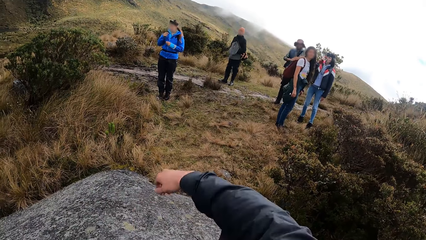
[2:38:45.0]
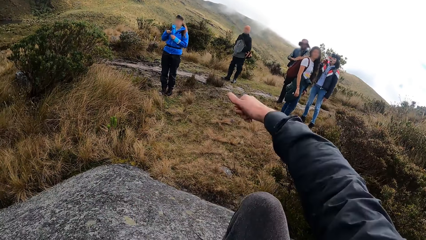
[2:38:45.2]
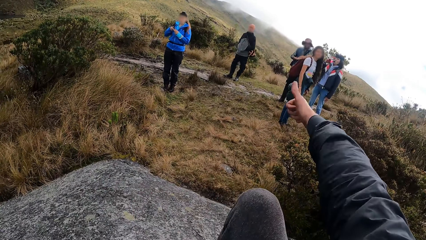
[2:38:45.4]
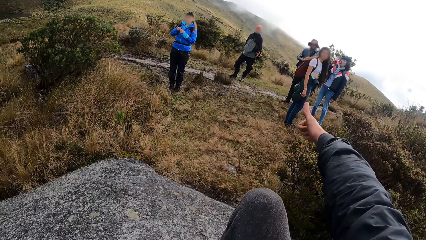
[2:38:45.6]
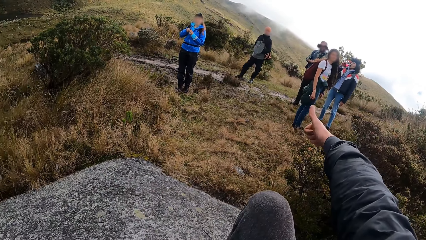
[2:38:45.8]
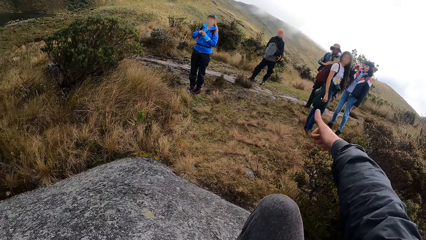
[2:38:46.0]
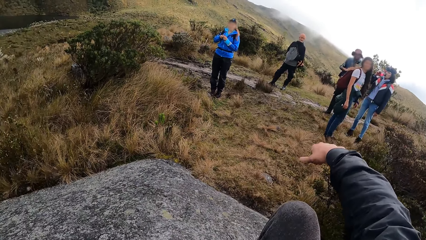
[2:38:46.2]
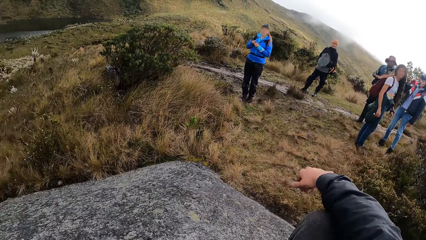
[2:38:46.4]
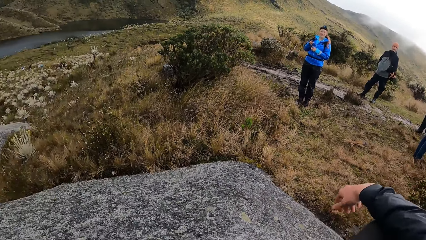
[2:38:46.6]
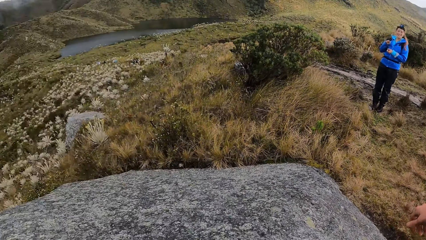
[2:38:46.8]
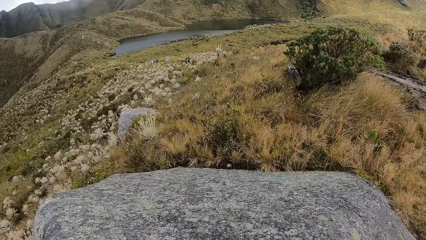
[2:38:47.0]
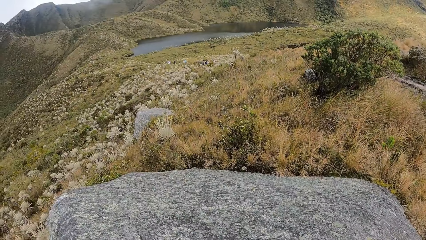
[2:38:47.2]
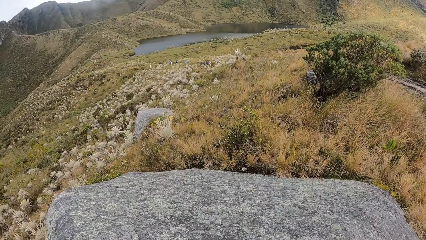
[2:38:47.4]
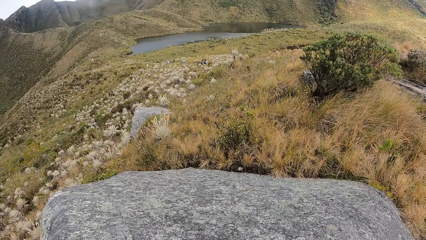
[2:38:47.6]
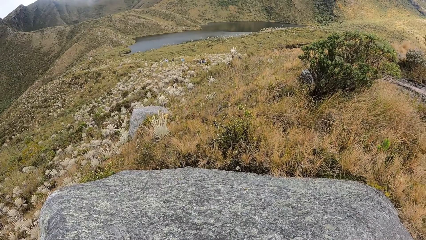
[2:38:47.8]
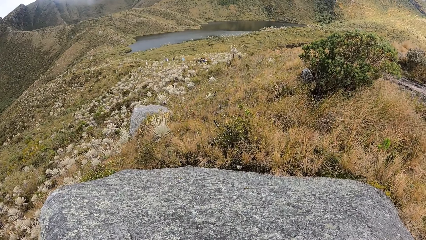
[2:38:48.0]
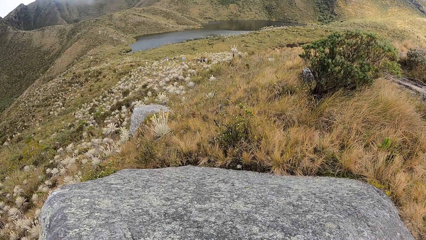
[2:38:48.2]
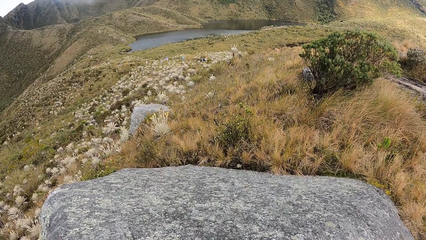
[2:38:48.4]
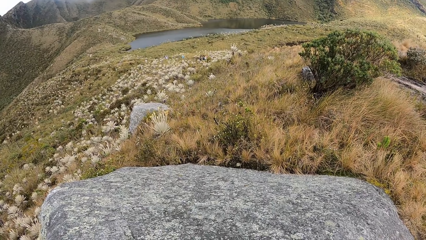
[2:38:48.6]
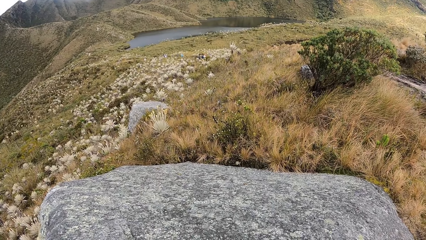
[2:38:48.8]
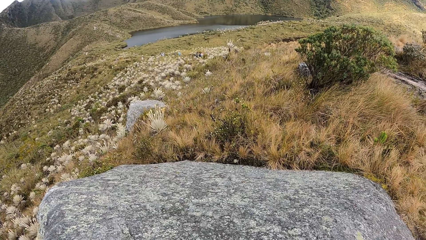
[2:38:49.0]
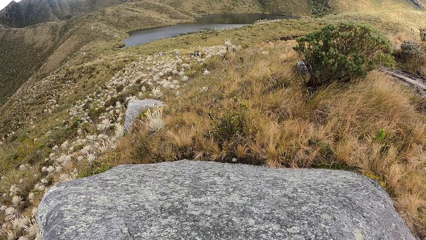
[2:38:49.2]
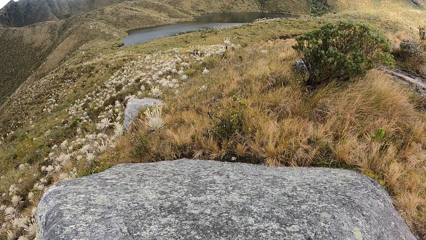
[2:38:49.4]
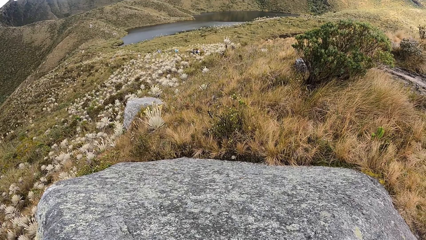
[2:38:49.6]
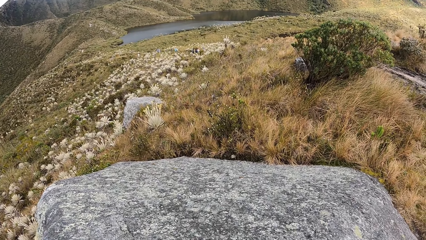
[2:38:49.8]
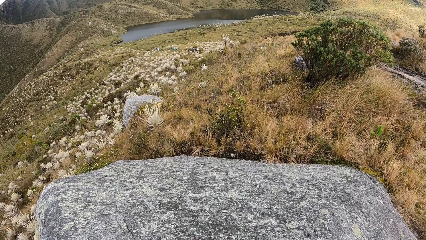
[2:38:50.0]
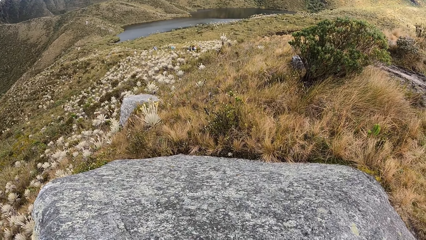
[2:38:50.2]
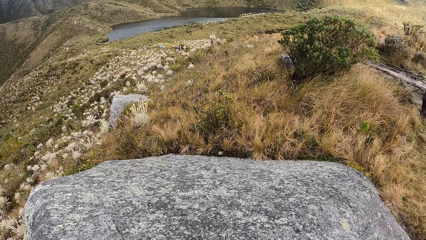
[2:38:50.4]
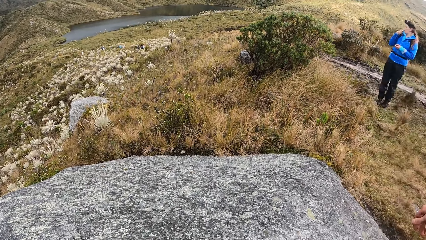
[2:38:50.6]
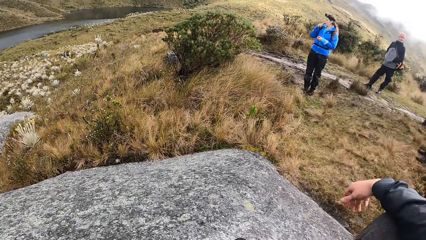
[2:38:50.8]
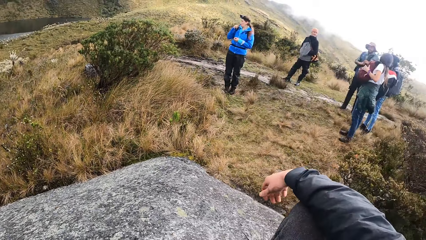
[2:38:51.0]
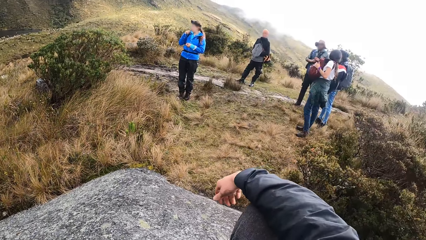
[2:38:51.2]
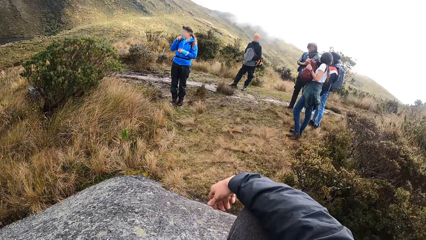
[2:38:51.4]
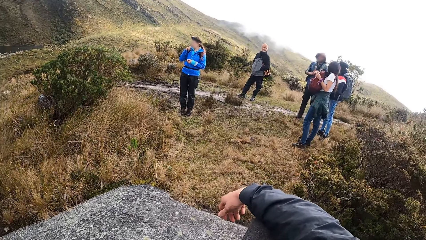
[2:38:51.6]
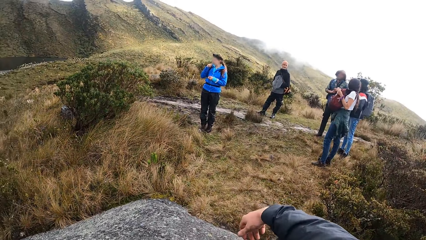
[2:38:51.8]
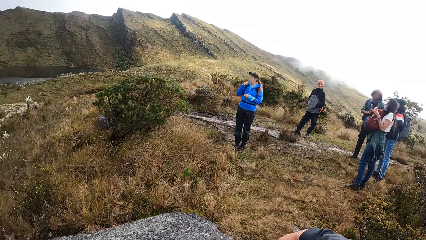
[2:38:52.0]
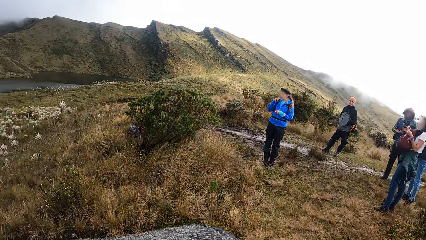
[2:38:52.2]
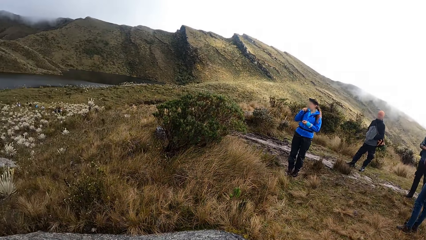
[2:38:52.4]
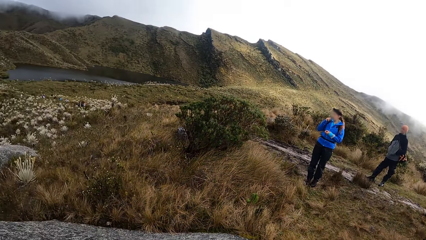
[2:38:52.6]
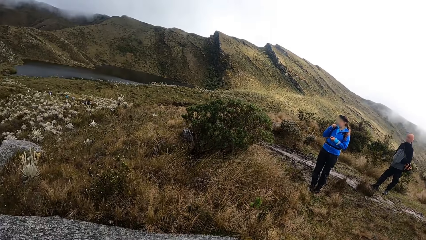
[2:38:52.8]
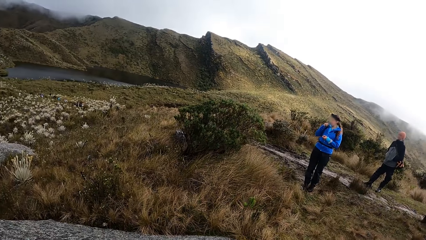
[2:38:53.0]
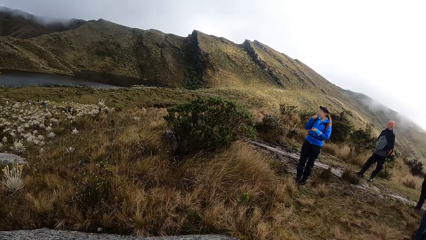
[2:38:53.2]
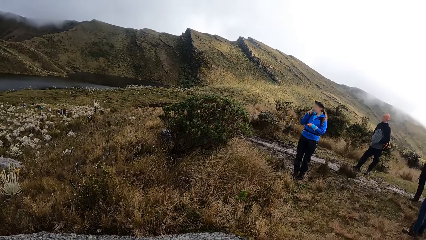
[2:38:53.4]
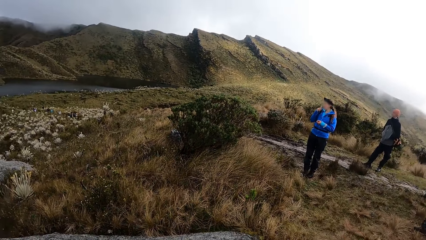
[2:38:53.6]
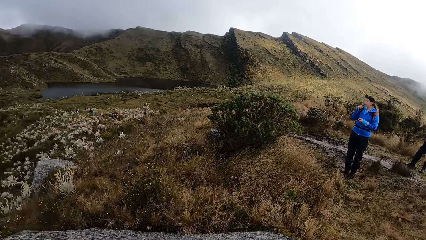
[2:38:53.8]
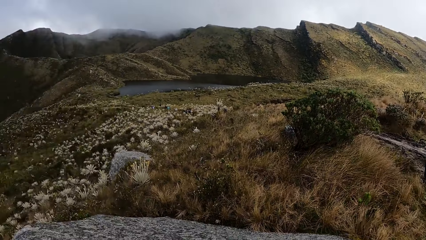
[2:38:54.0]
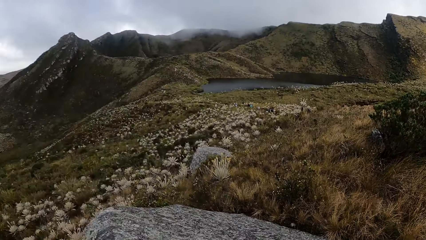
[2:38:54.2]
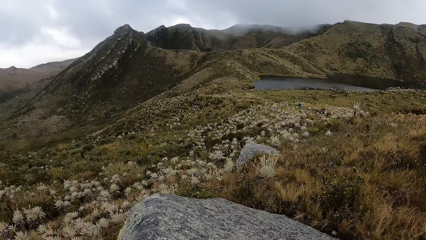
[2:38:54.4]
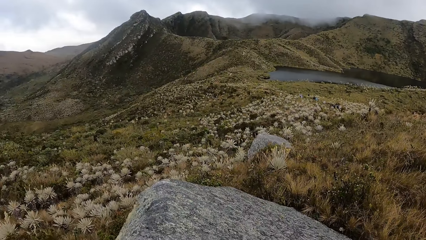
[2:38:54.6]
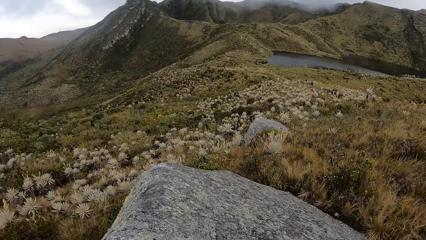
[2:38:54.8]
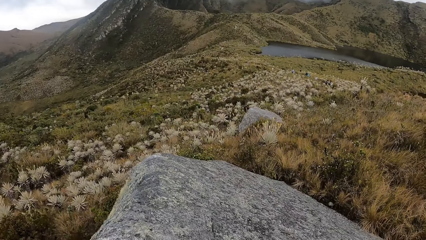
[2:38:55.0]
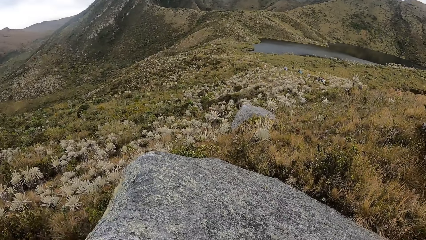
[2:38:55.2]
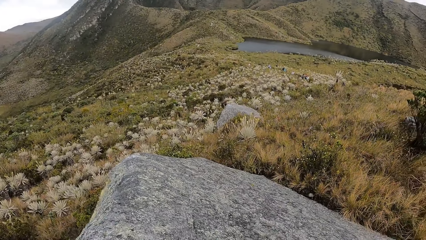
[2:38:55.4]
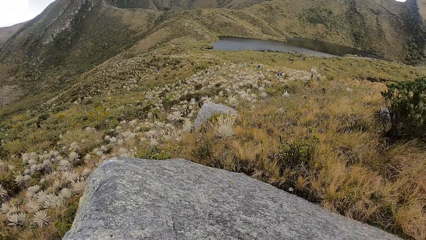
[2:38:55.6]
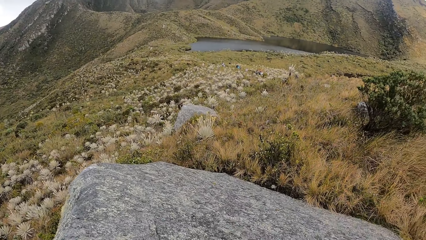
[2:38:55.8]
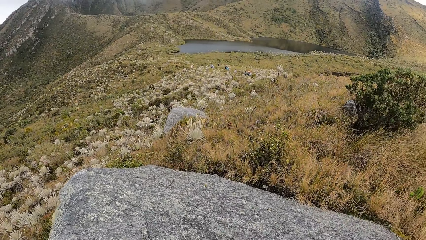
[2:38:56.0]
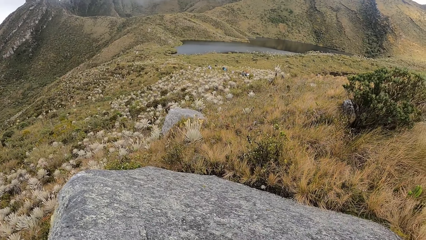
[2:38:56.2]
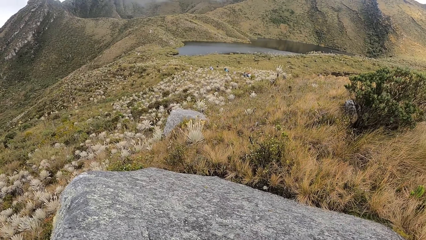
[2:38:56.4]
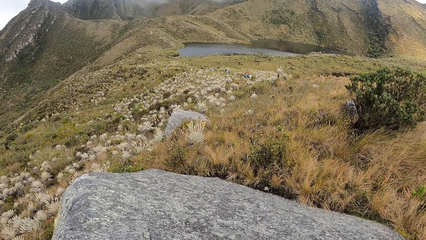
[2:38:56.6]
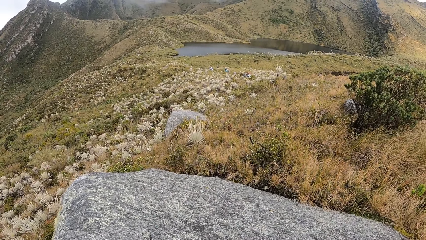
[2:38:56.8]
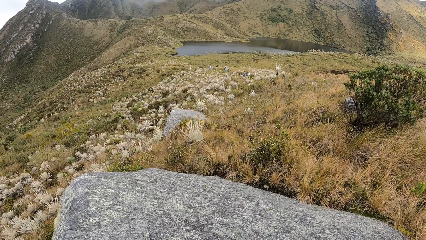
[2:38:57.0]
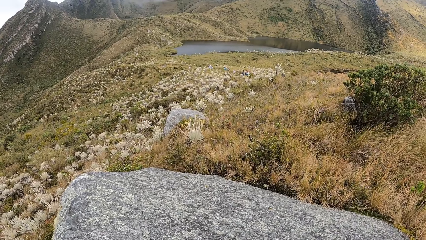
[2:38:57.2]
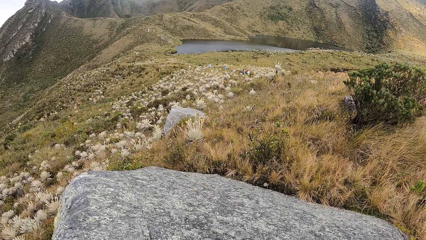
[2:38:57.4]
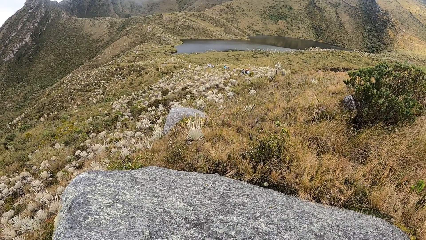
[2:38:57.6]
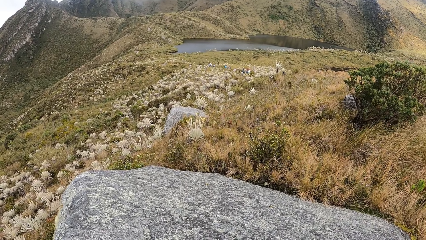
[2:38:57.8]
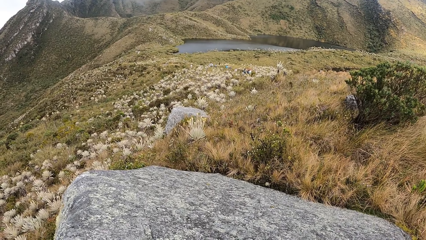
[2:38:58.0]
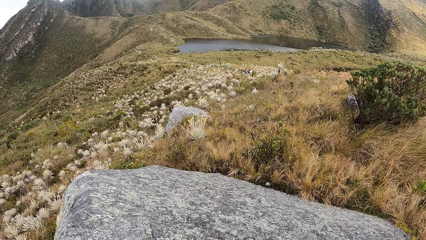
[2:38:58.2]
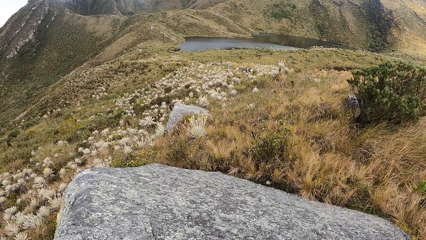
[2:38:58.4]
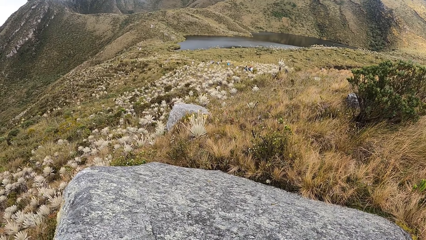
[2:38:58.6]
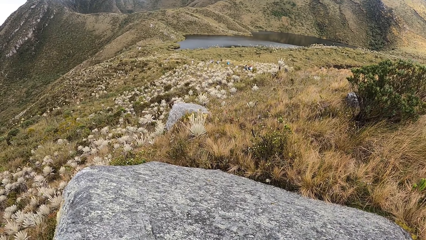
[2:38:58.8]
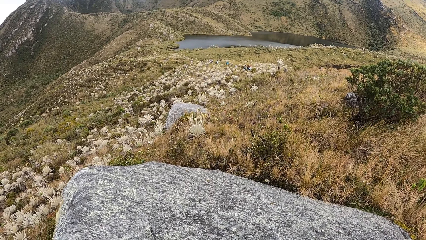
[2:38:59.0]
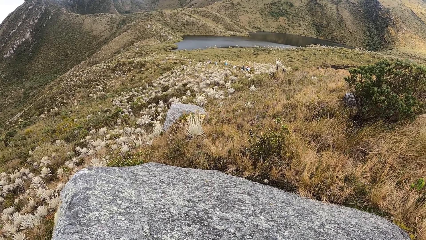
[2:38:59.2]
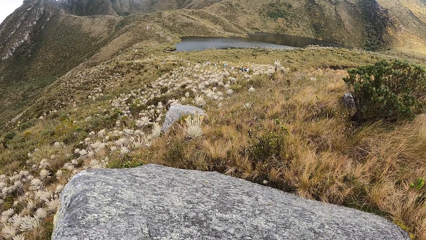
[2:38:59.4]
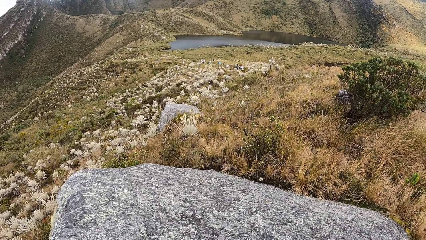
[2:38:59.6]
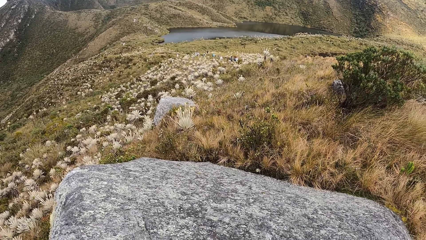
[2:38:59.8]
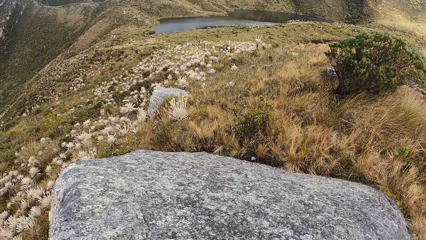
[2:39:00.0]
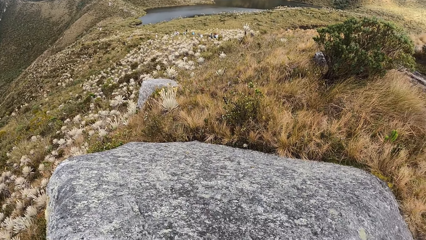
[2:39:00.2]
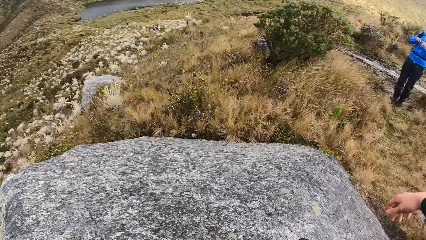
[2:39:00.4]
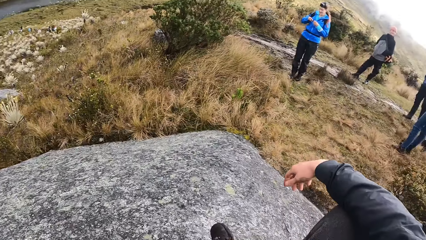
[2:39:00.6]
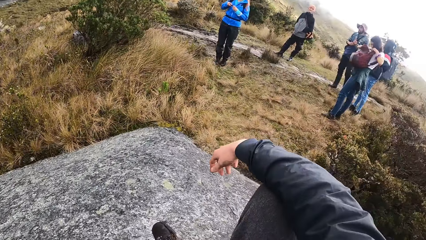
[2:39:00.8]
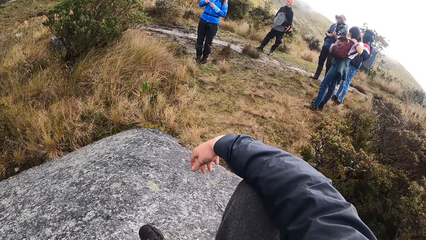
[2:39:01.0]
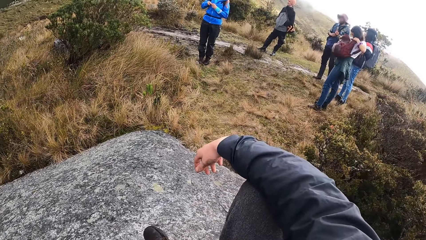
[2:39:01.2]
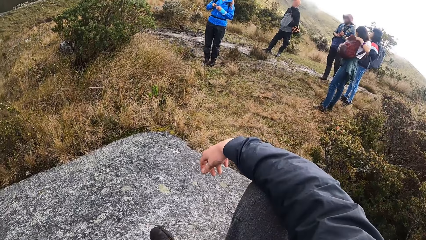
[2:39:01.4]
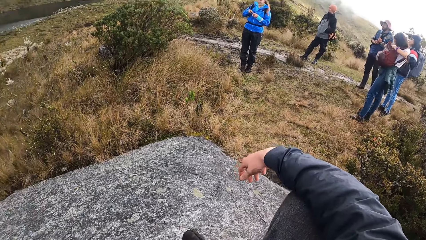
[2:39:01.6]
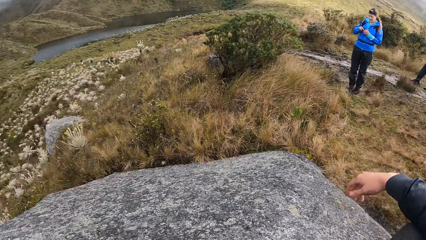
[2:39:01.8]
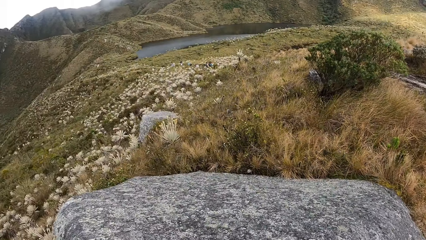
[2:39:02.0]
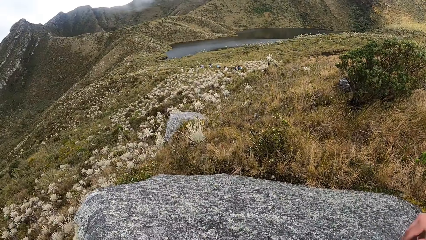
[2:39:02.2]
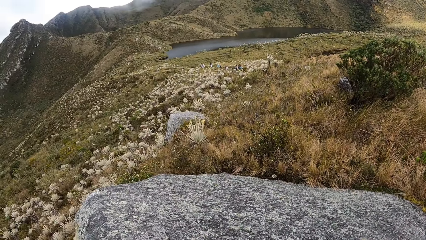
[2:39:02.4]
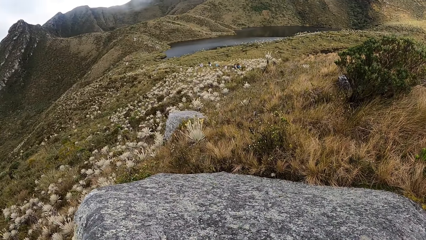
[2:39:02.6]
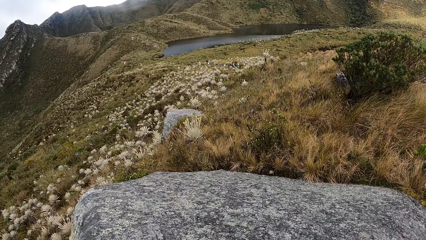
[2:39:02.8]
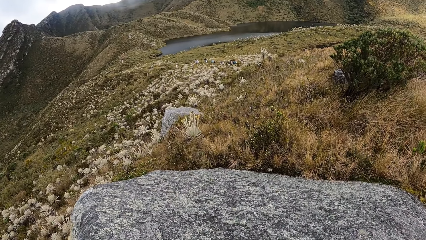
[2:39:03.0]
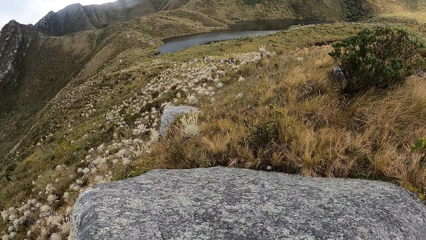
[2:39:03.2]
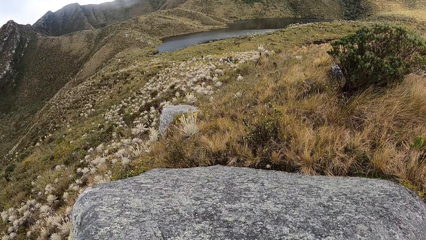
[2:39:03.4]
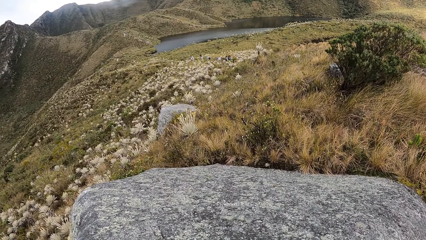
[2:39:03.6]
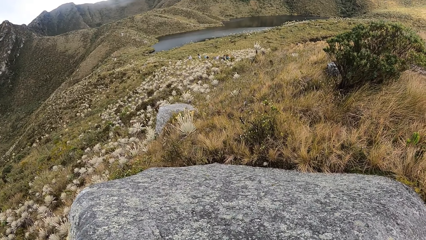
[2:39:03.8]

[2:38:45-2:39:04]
The camera wearer raises his right hand. He gives a thumbs up sign with his right hand. He puts his right hand on his right knee. He looks around the mountain. A woman opens the backpack with her left hand.
